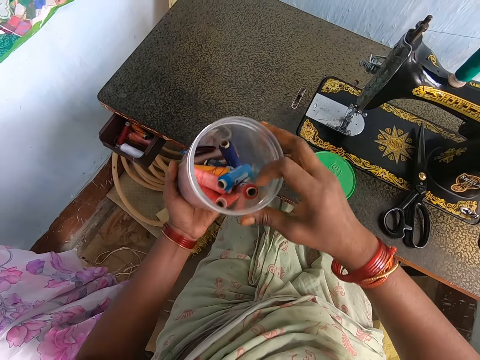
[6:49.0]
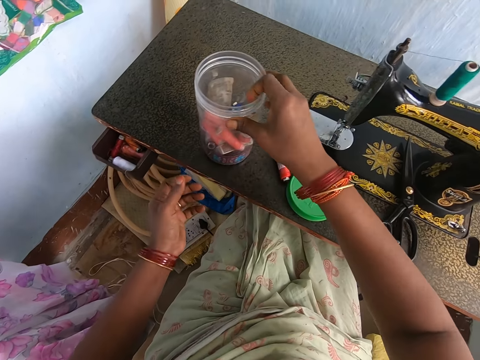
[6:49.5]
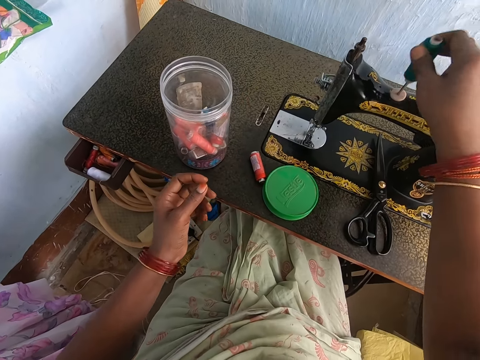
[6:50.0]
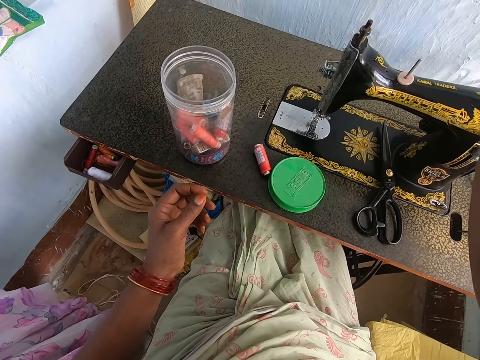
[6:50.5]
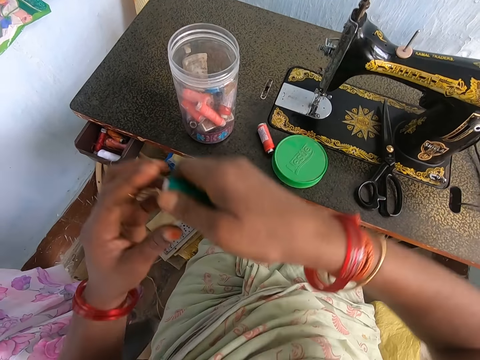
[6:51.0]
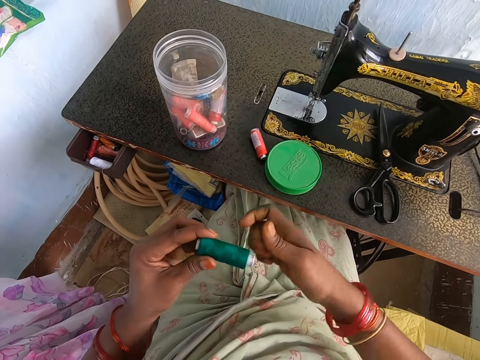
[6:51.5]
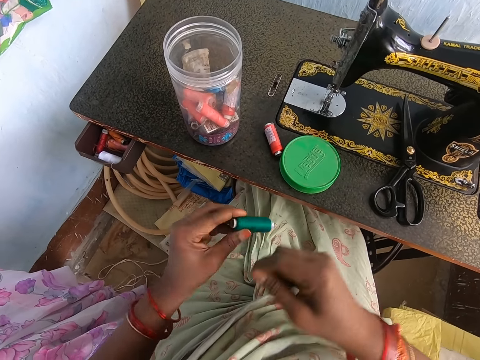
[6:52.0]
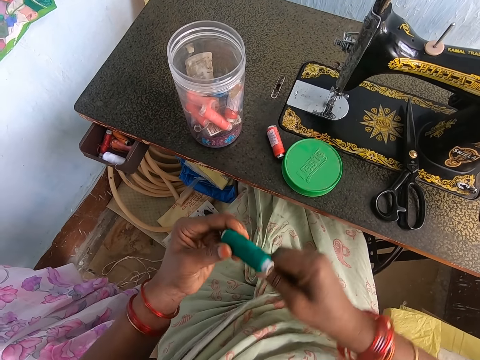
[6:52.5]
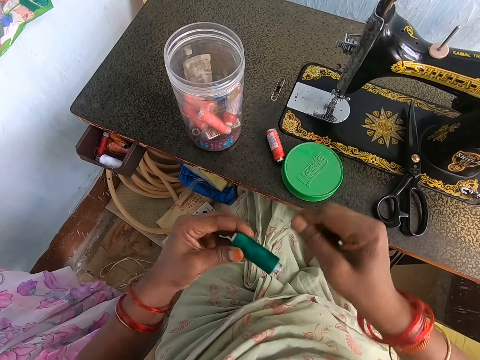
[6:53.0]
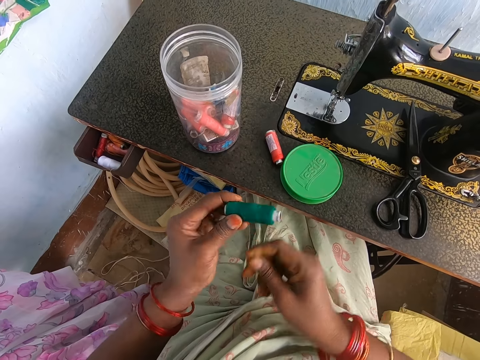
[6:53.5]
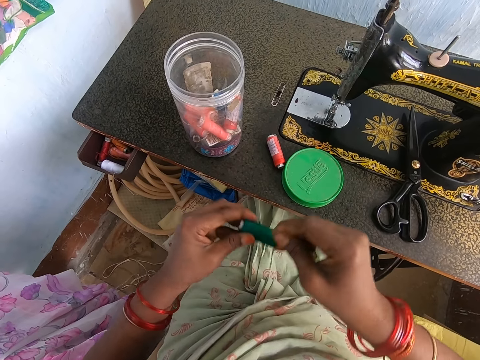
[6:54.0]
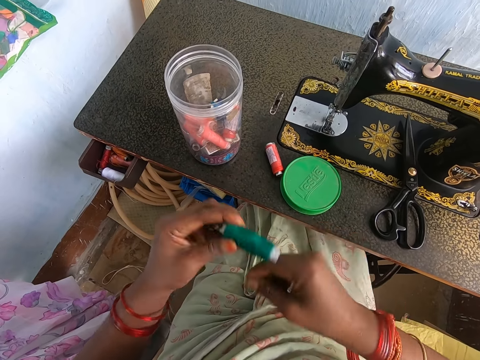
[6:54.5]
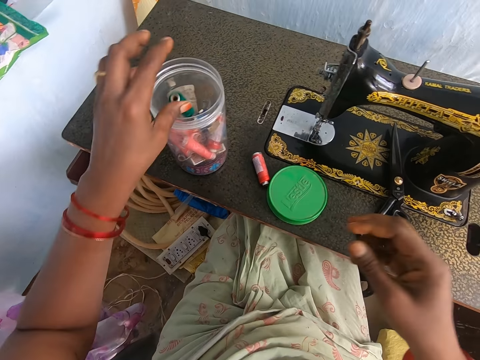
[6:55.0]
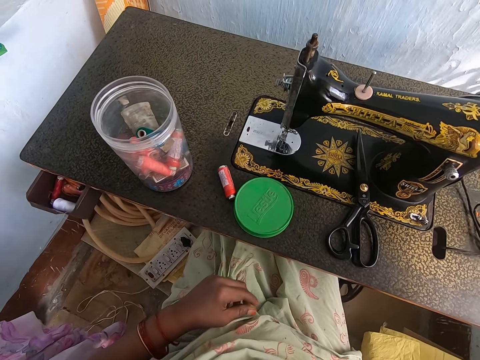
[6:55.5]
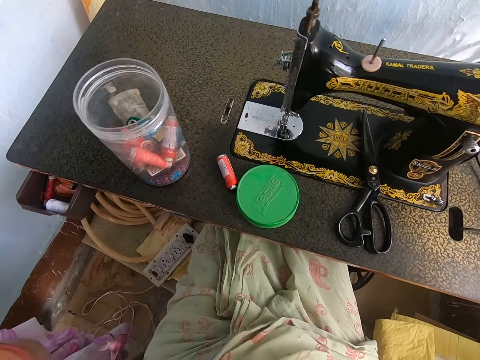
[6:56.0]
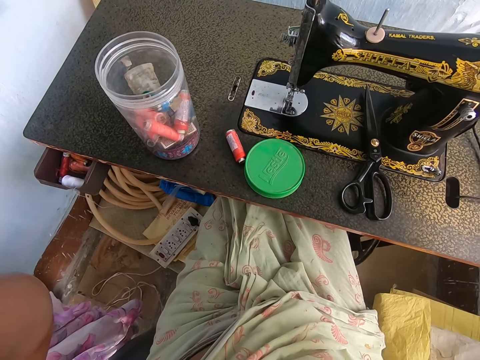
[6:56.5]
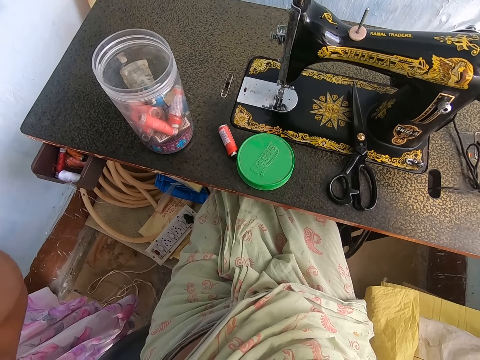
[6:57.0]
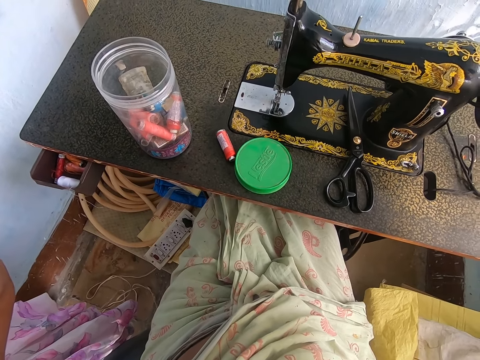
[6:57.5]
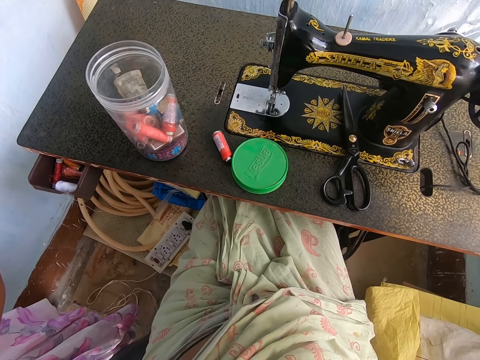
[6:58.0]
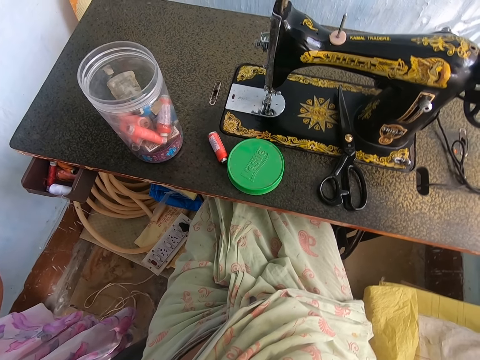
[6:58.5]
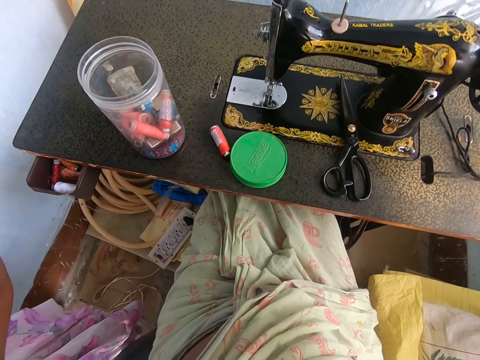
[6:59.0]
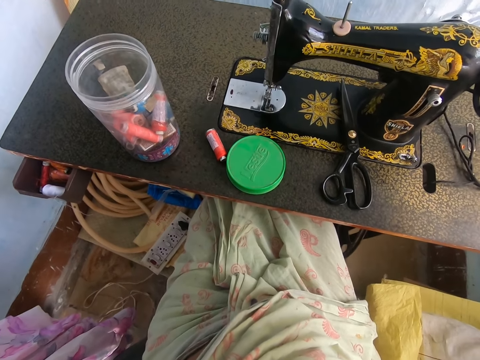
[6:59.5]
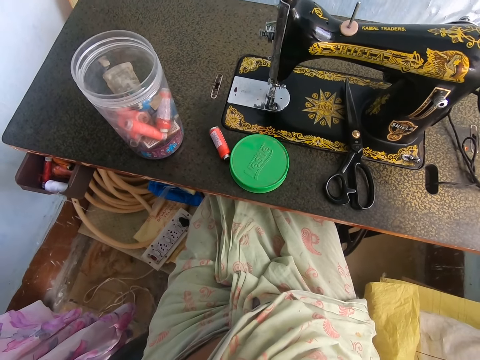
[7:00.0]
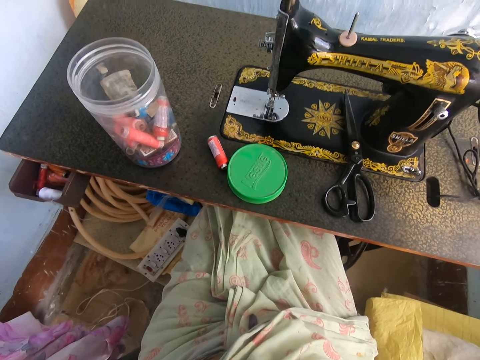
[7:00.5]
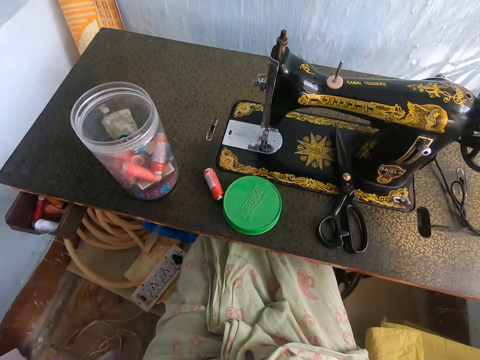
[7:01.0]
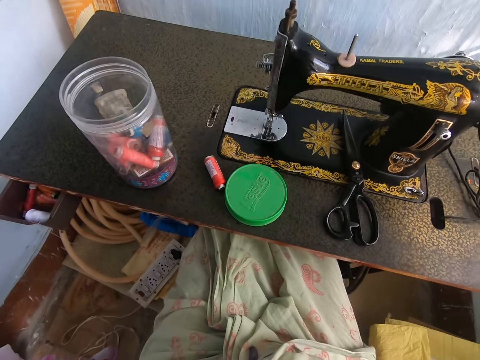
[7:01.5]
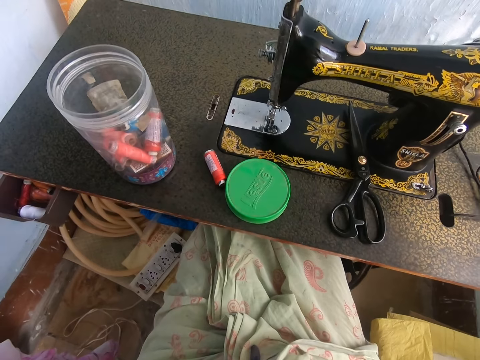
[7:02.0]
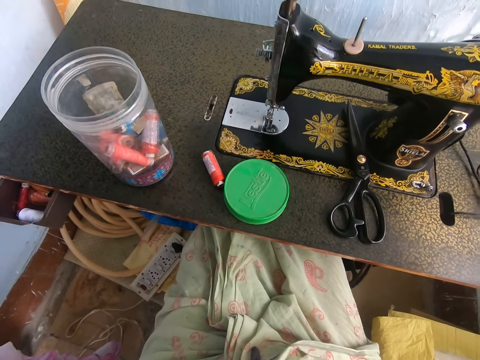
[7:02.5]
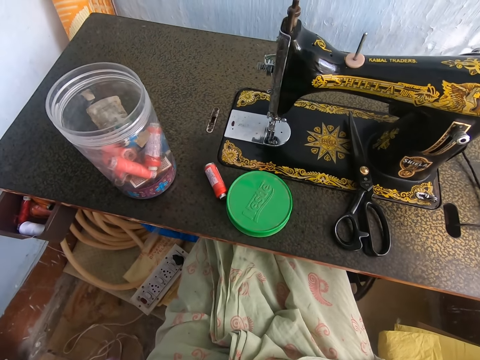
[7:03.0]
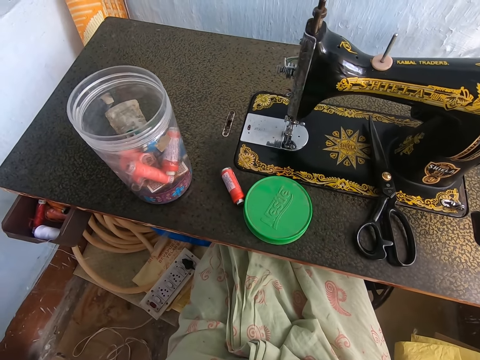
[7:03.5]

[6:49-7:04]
The camera wearer passes the plastic container to her right hand with her left hand. She drops the plastic container on the sewing machine with her right hand. She removes a green thread roll from the spool pin of the sewing machine with her right hand. She passes the green thread roll to her left hand with her right hand. She rolls the thread on the green thread roll with her right hand. She drops the green thread roll in the plastic container with her left hand. She adjusts the camera.

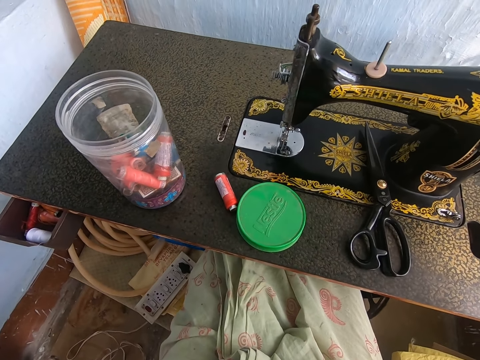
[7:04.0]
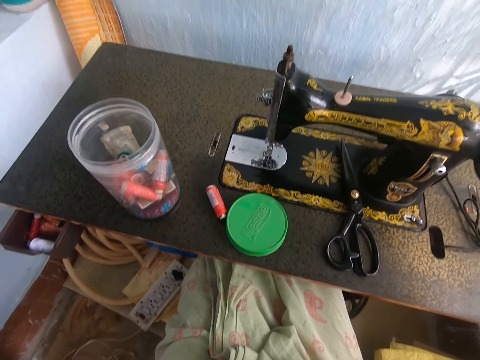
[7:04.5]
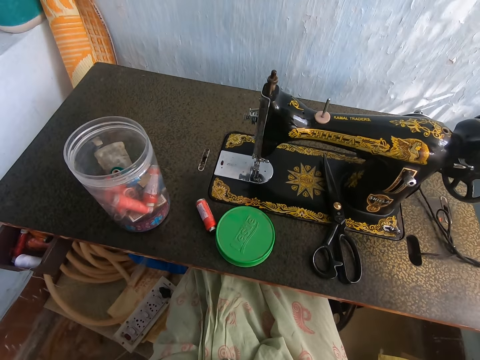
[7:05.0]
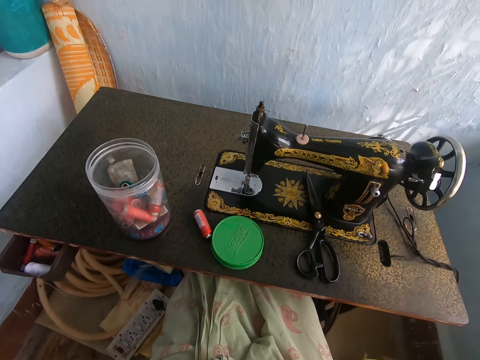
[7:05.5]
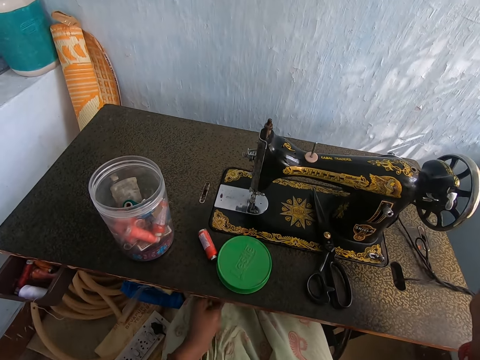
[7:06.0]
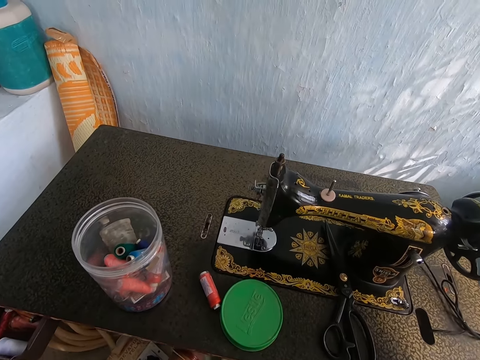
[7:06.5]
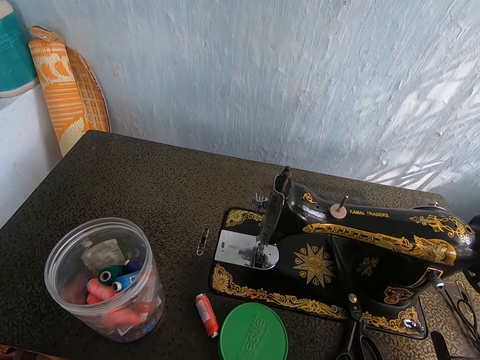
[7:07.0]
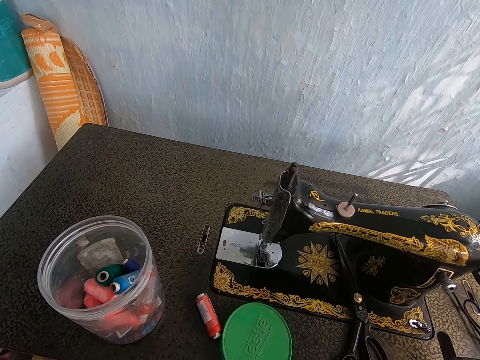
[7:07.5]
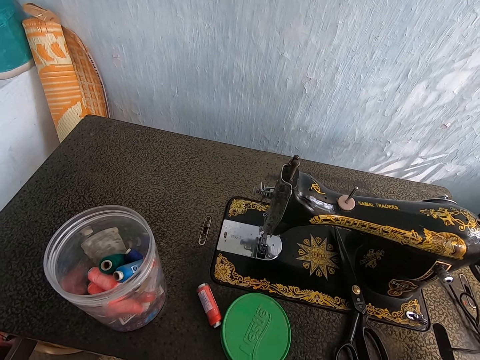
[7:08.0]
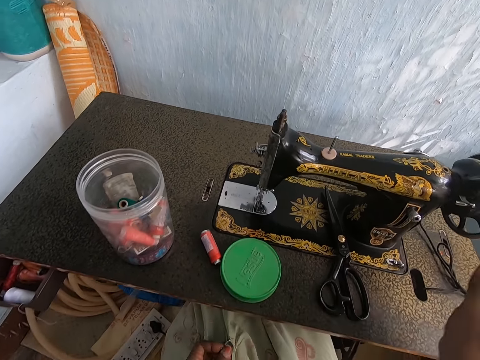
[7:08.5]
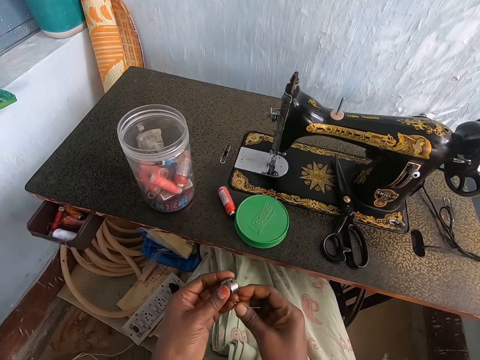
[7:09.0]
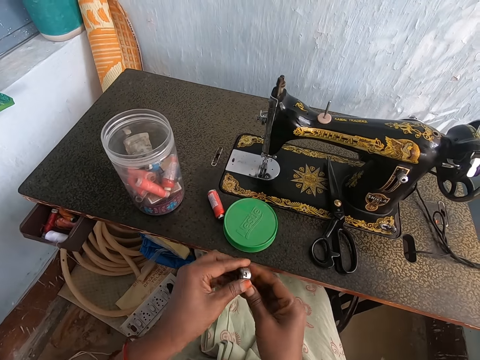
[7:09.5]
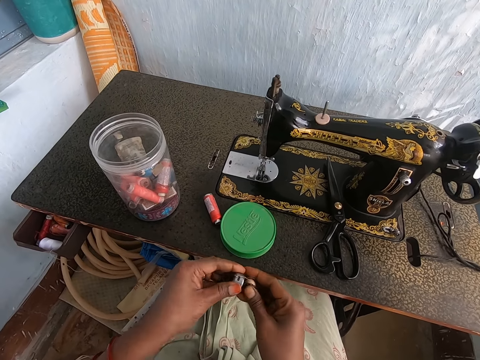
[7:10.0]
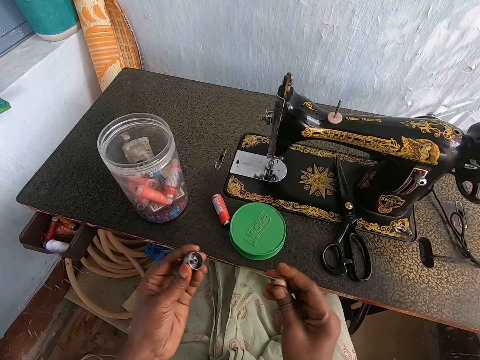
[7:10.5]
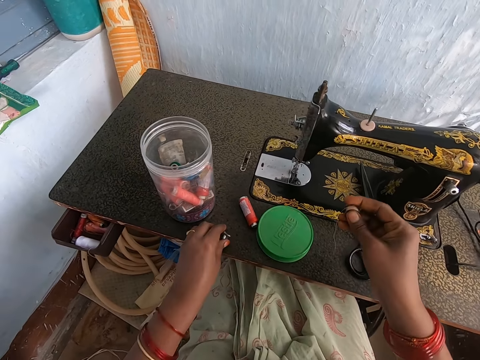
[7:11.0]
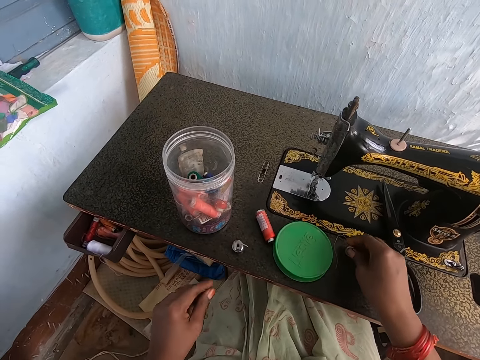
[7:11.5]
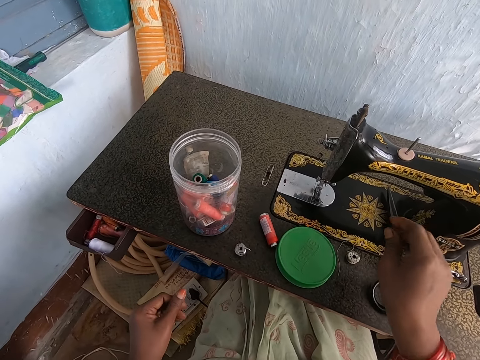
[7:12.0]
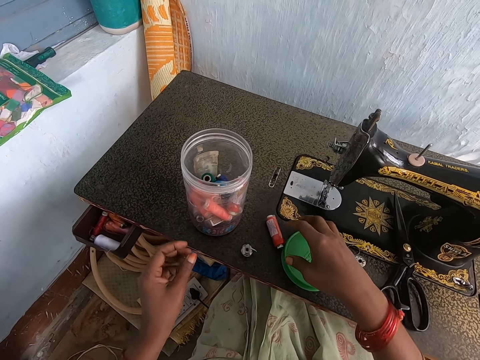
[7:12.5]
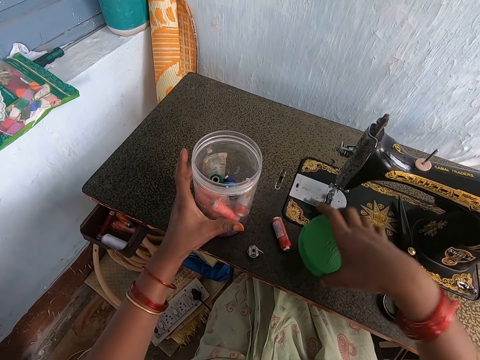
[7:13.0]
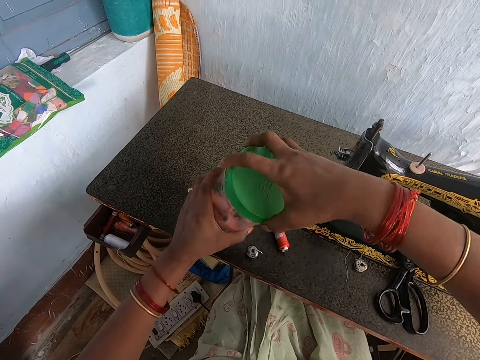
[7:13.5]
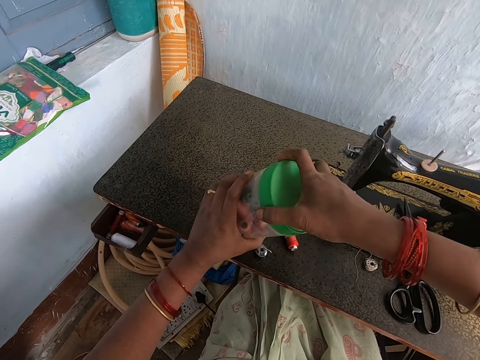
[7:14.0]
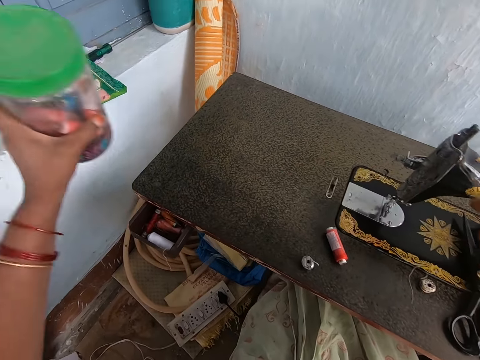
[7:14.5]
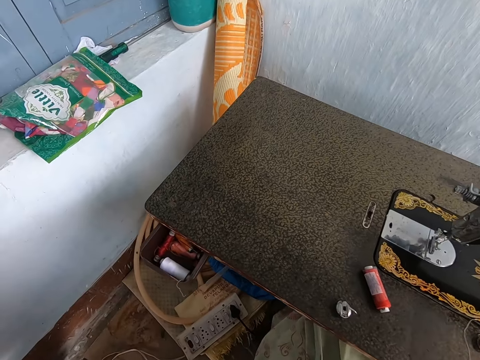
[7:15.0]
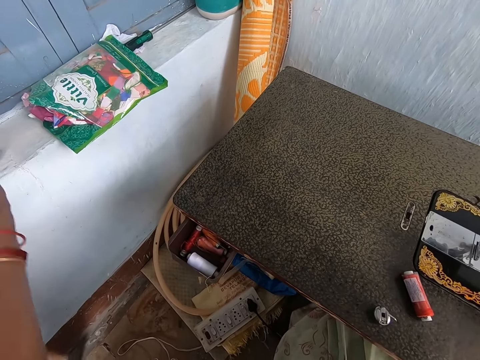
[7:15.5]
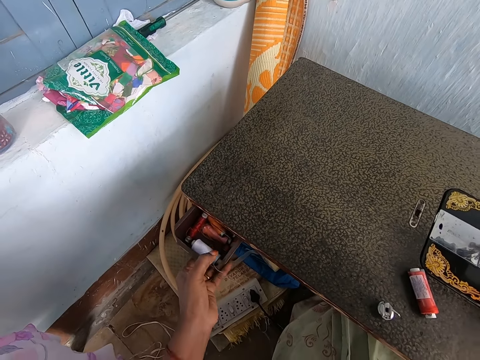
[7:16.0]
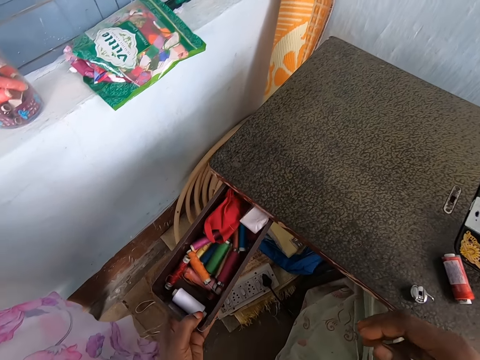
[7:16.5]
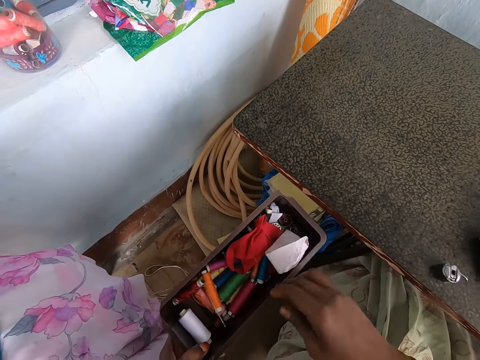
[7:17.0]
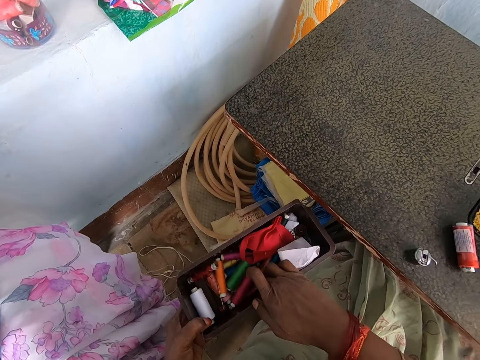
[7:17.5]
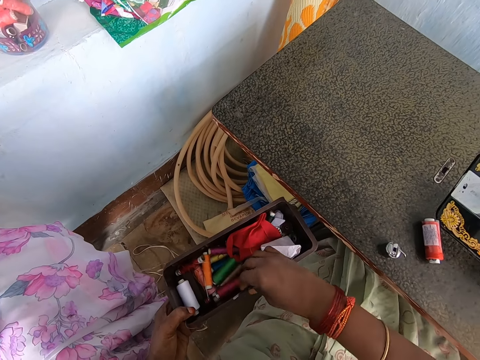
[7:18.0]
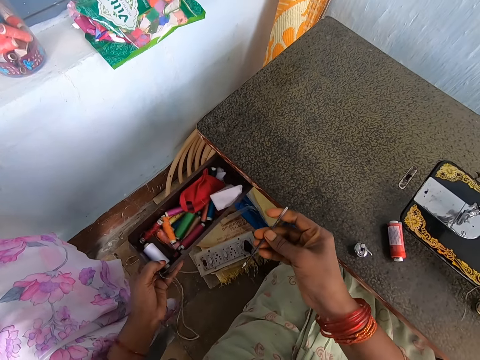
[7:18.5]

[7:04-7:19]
The camera wearer removes the shuttle of the sewing machine with her left hand. She removes the thread reel from the shuttle with her right hand. She drops the shuttle on the sewing machine with her left hand. She drops the thread reel on the sewing machine with her right hand. She picks the cover of the plastic container from the sewing machine with her right hand. She picks the plastic container from the sewing machine with her left hand. She covers the plastic container with the cover in her right hand. She drops the plastic container on the wall shelf with her left hand. She removes the drawer from the sewing machine with her left hand. She picks an iron rod or biro pen from the drawer with her right hand. She fixes the drawer in the sewing machine with her left hand.
